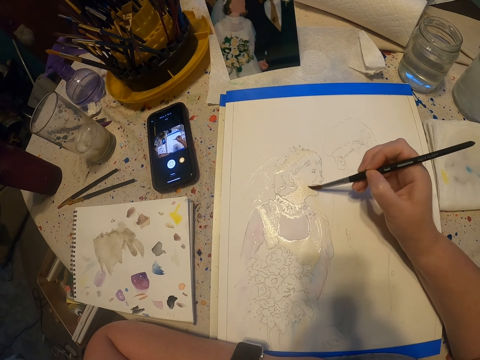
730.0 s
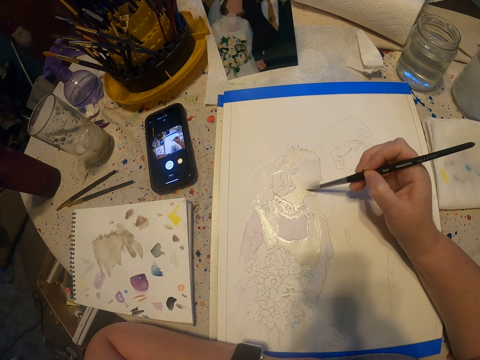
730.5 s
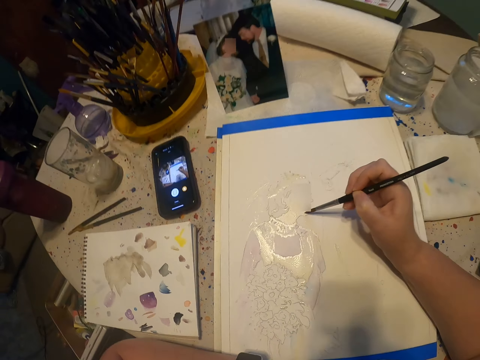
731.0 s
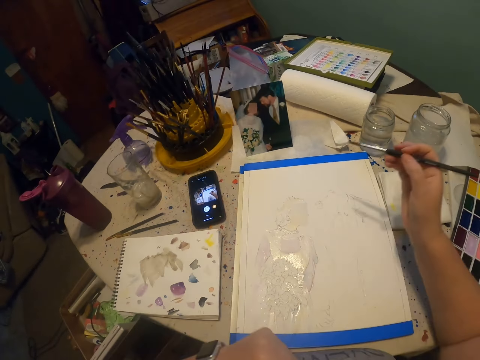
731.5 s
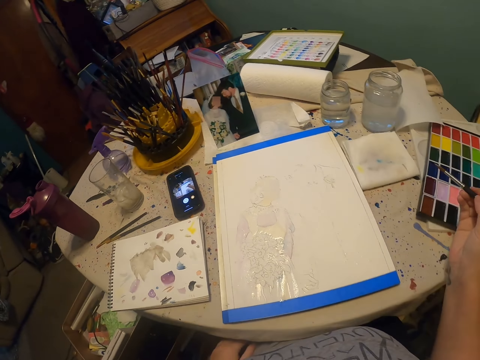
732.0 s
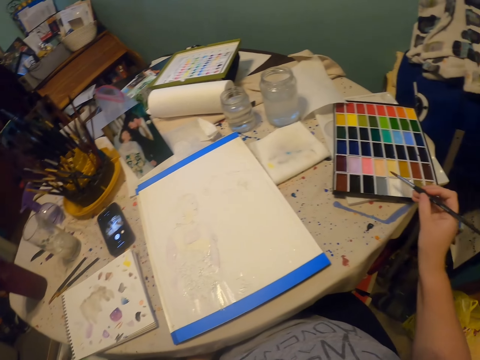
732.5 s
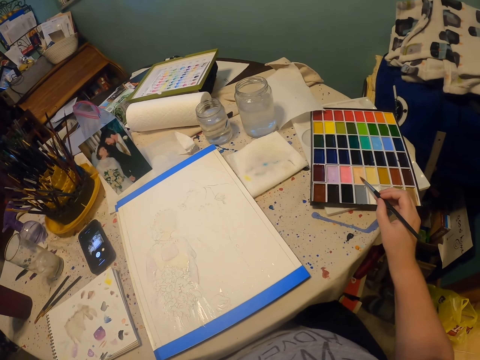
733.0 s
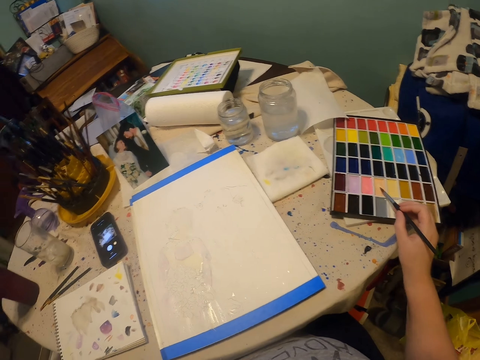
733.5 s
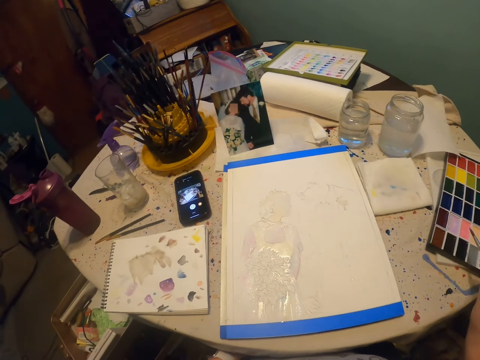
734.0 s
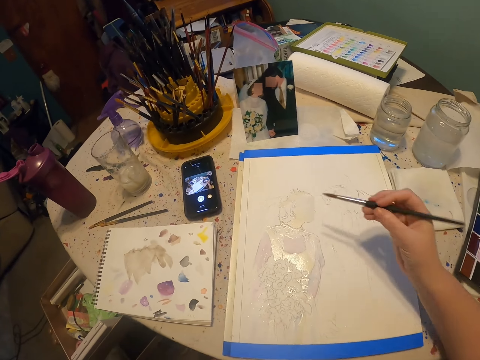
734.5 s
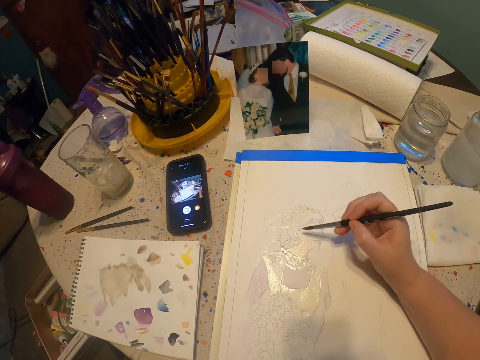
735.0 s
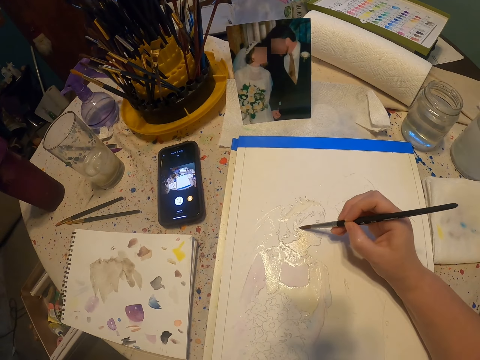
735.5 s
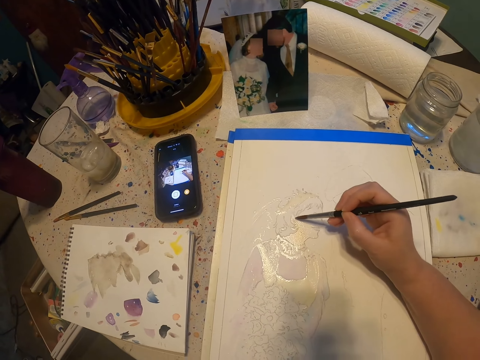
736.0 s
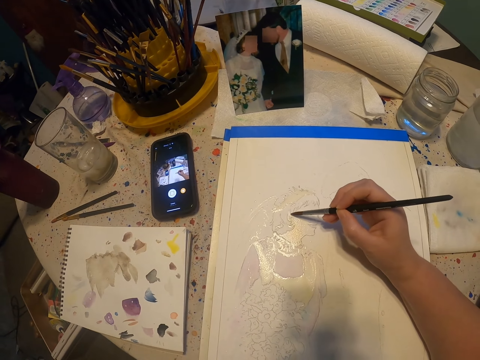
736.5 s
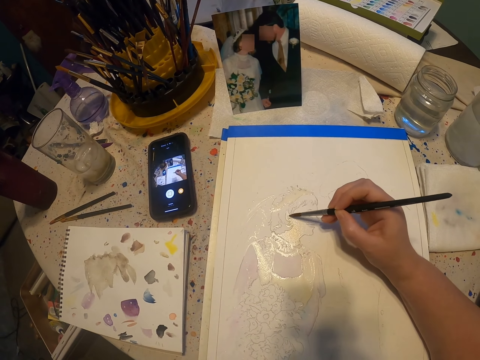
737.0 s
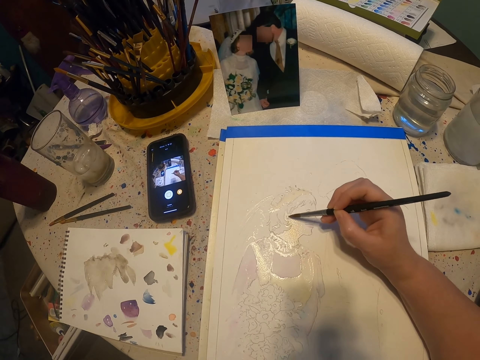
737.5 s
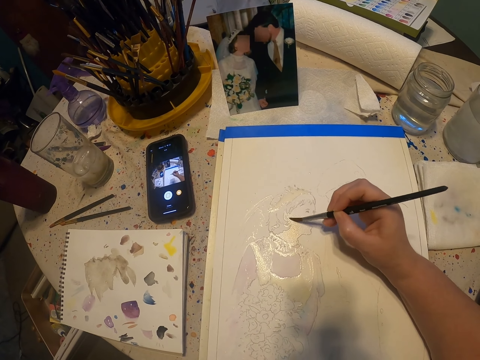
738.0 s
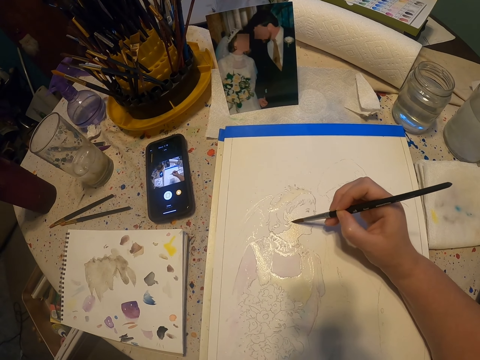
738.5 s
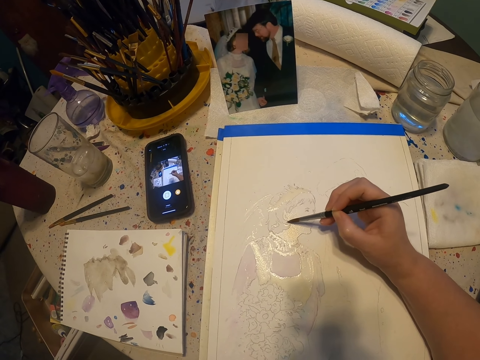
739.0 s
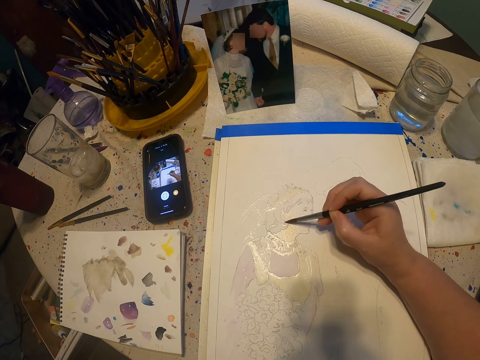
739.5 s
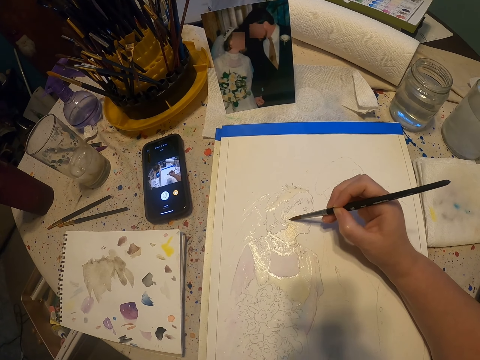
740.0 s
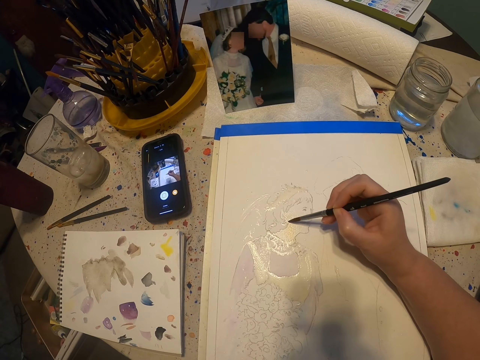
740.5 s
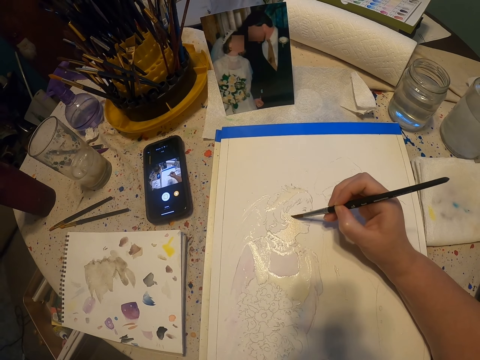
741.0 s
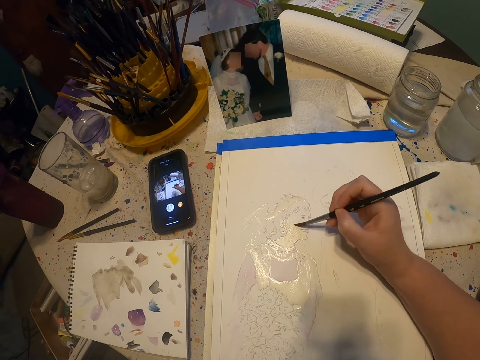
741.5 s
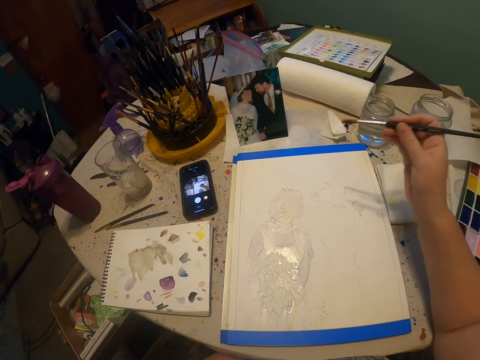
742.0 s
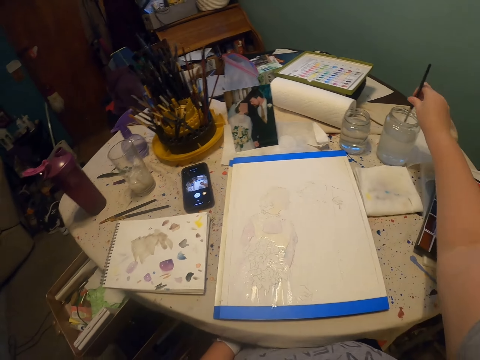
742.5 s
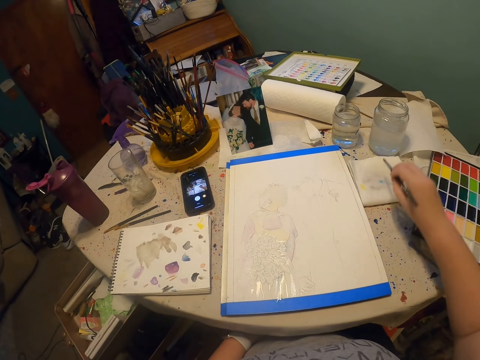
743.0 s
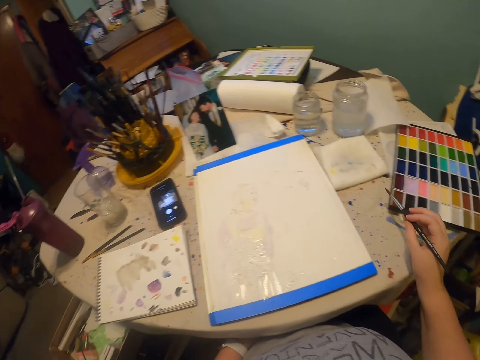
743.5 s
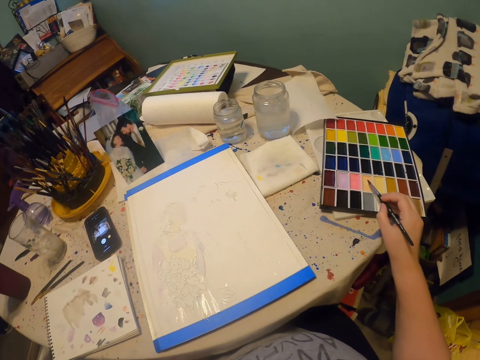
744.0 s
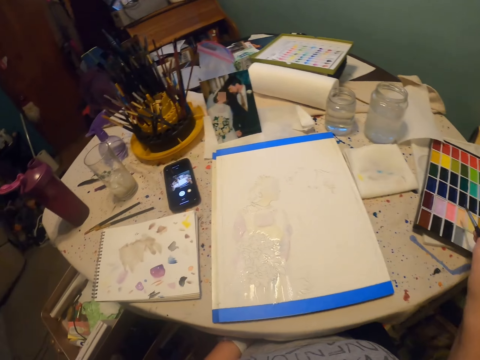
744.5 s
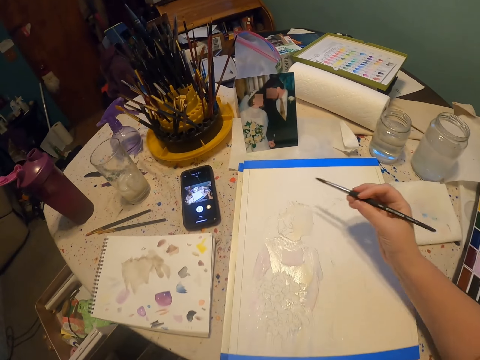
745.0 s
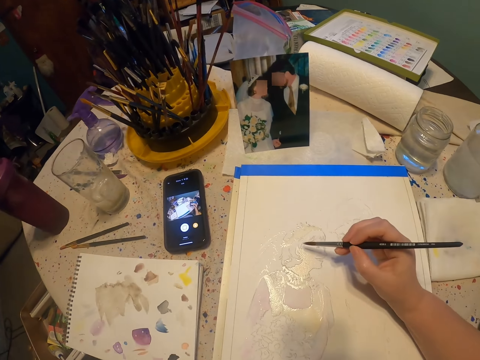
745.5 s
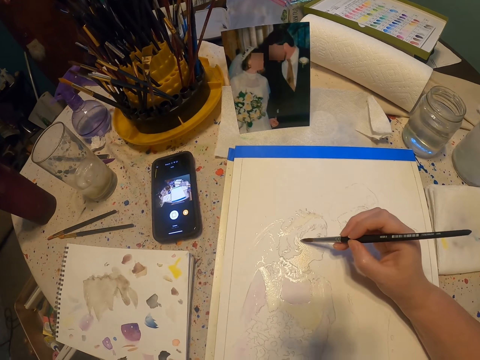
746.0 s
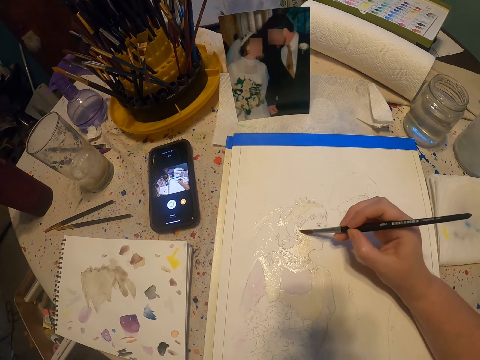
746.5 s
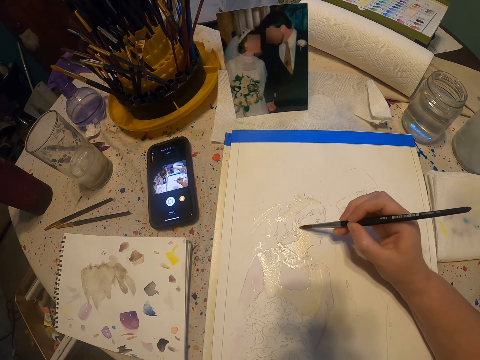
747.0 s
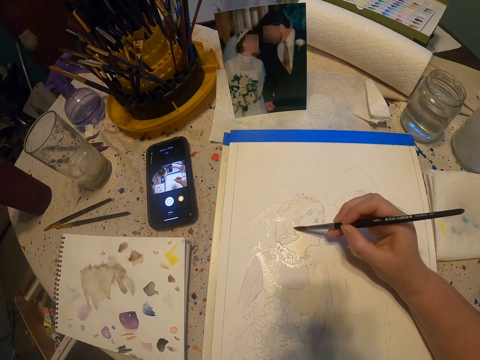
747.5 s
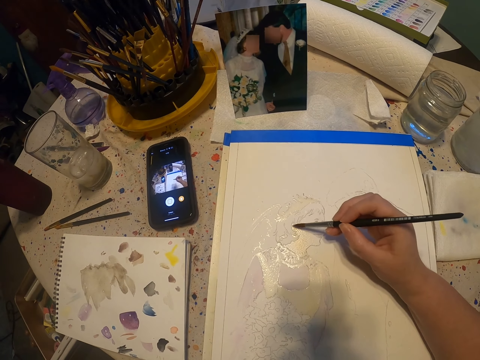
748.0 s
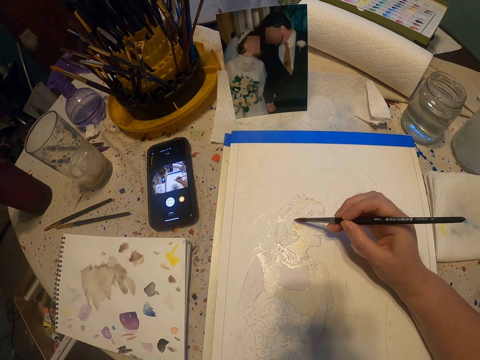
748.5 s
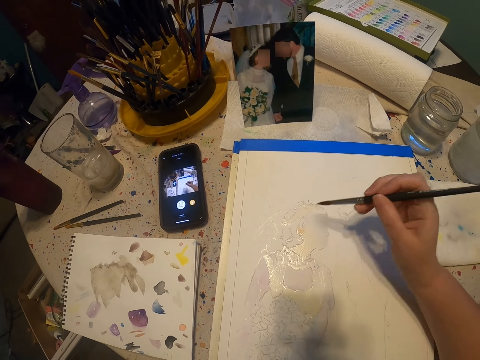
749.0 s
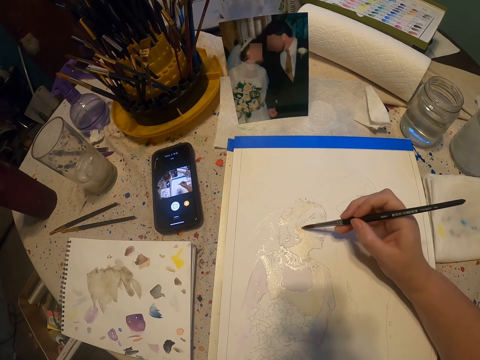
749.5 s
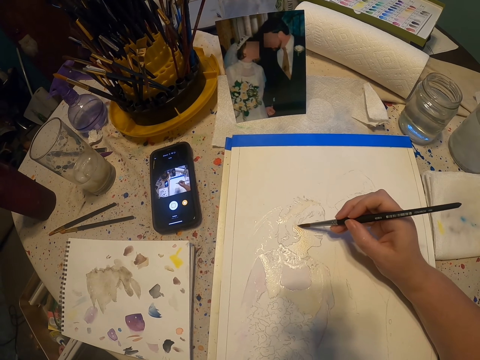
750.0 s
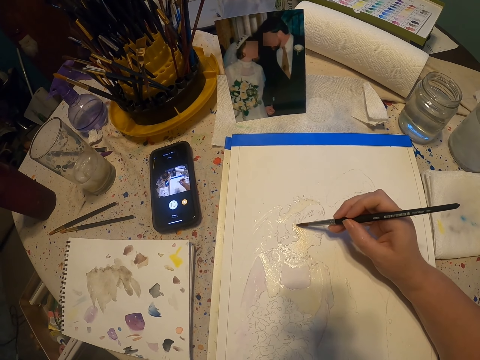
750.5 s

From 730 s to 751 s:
The camera wearer dips the paint brush on the paint kit. They paint on the paper. They dip the paint brush on the paint kit. They paint on the paper.

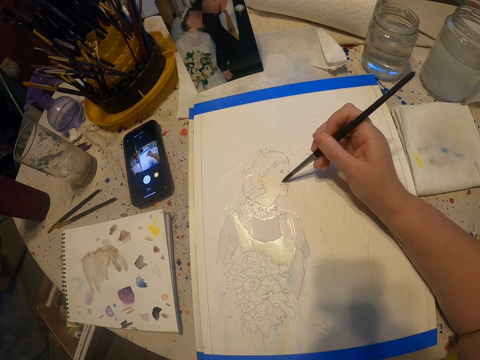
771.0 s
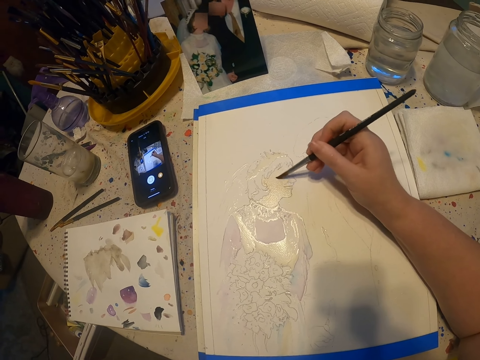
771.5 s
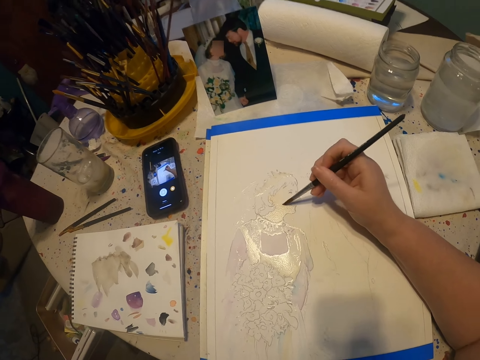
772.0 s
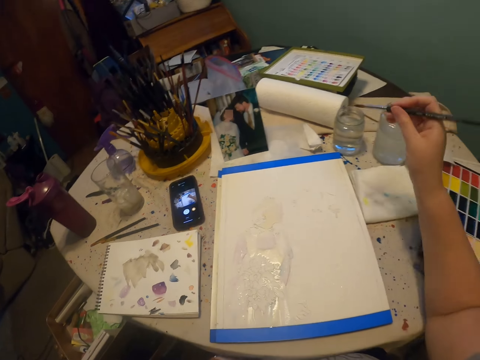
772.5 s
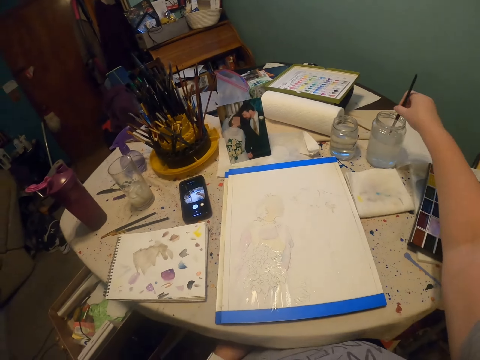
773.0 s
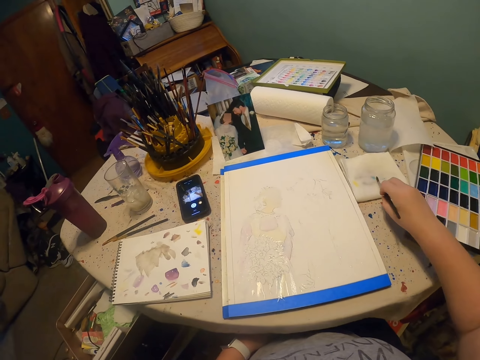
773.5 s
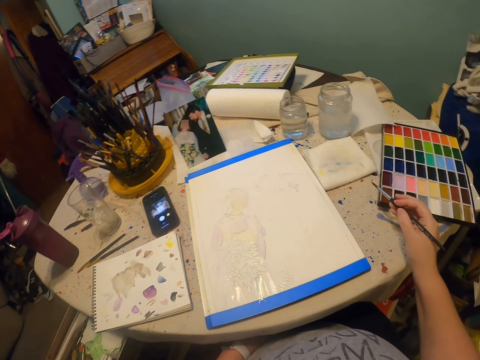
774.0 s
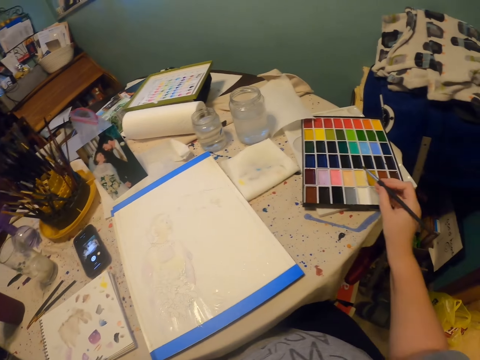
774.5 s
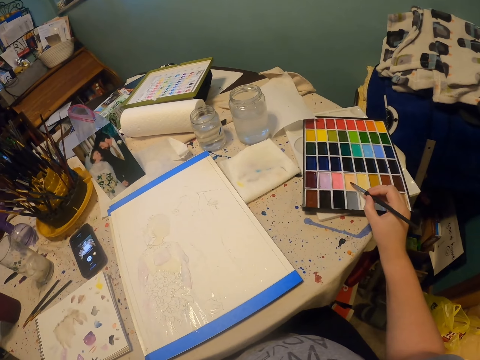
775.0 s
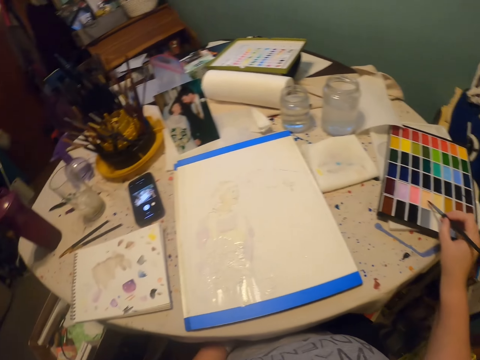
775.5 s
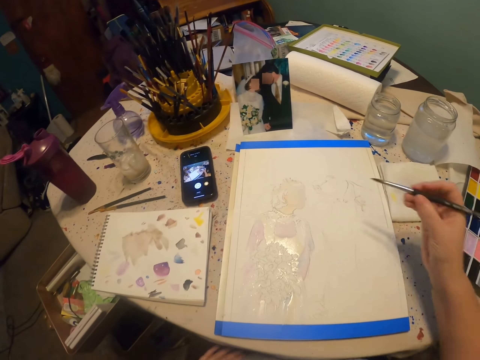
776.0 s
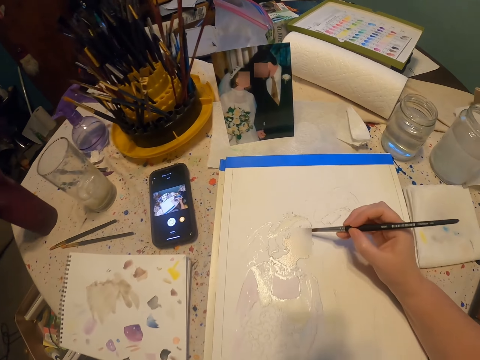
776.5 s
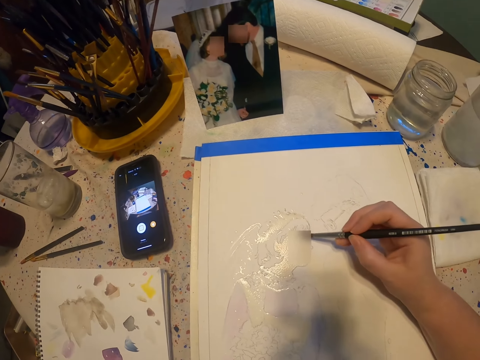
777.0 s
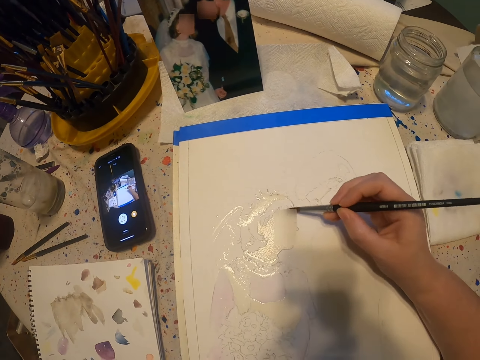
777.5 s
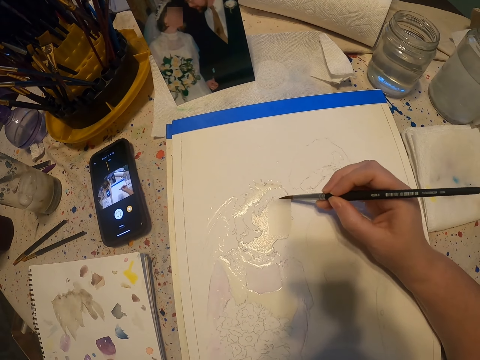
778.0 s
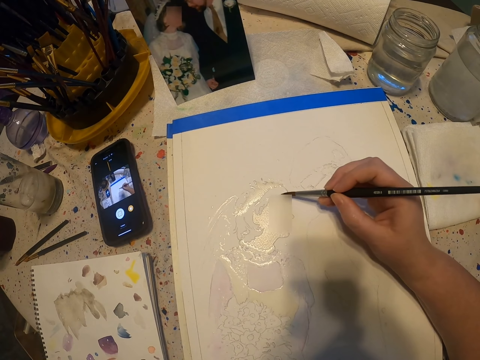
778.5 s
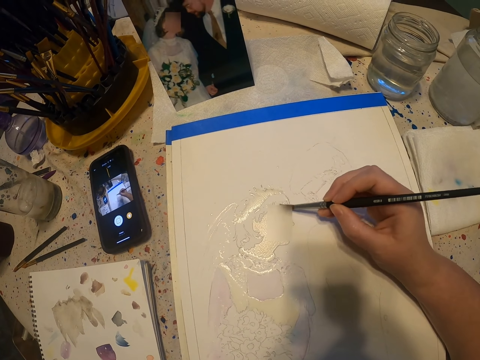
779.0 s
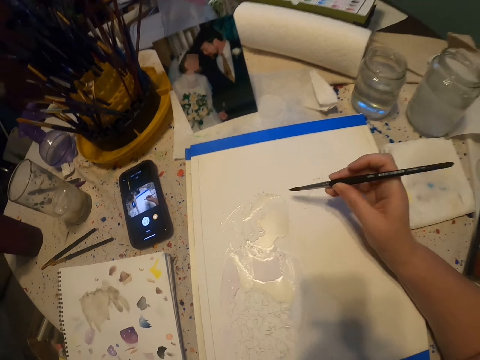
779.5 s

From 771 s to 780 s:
The camera wearer dips the paint brush on the colorless solution. They remove excess solution on the paint brush. They dip the paint brush on the paint kit. They paint on the paper.
